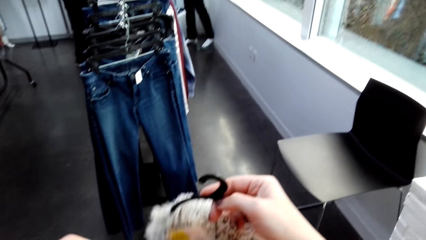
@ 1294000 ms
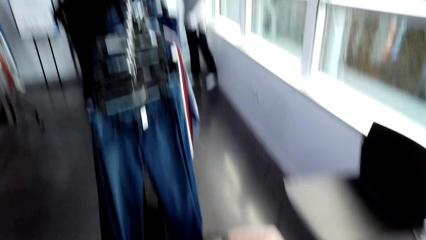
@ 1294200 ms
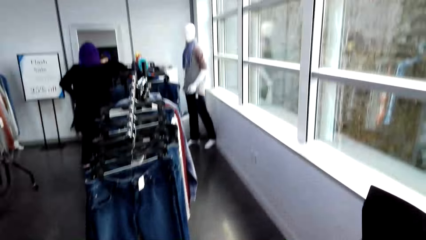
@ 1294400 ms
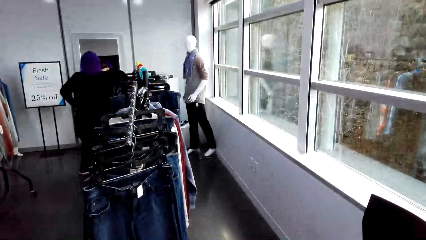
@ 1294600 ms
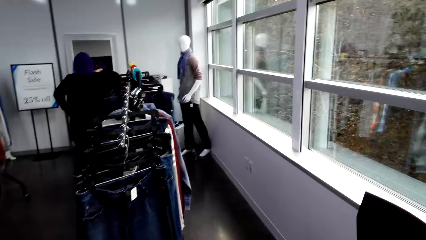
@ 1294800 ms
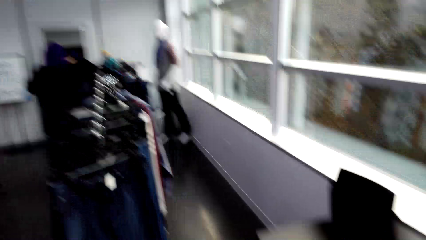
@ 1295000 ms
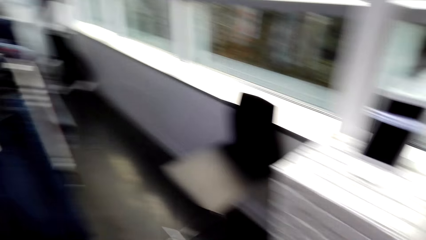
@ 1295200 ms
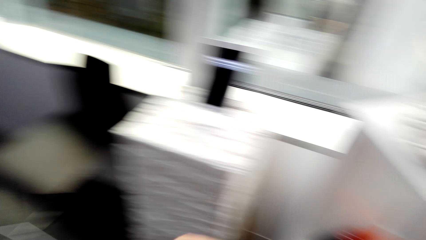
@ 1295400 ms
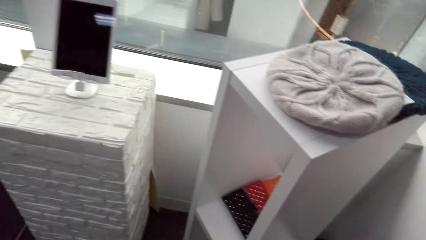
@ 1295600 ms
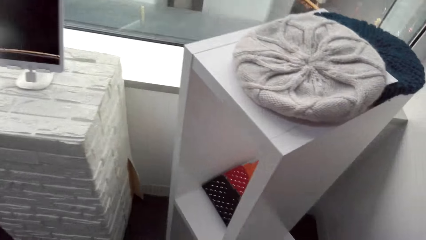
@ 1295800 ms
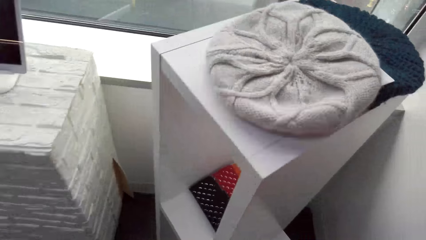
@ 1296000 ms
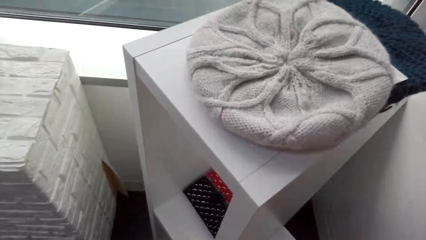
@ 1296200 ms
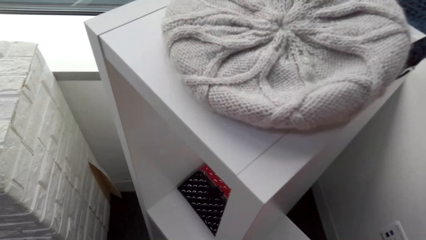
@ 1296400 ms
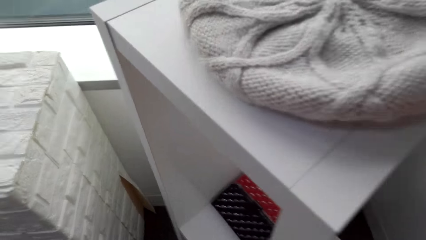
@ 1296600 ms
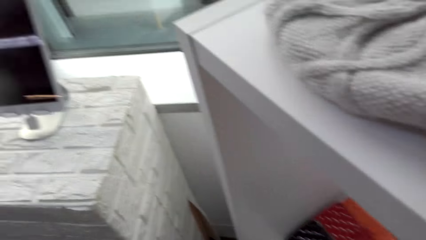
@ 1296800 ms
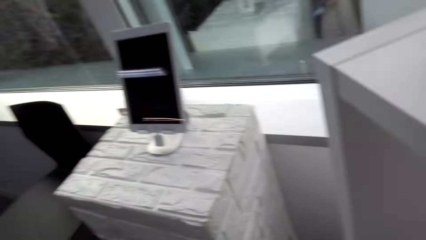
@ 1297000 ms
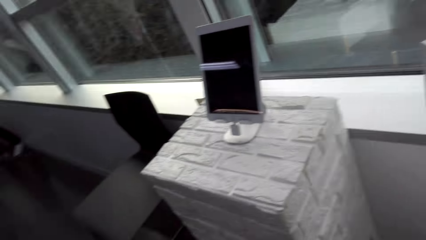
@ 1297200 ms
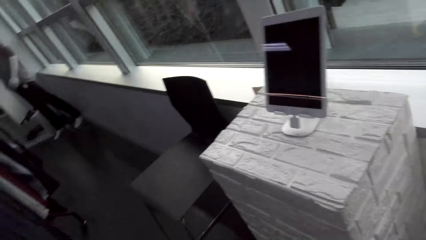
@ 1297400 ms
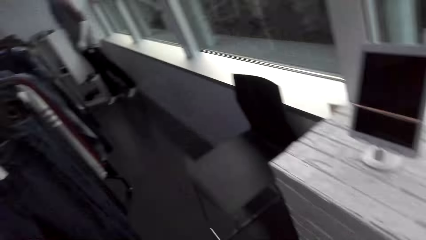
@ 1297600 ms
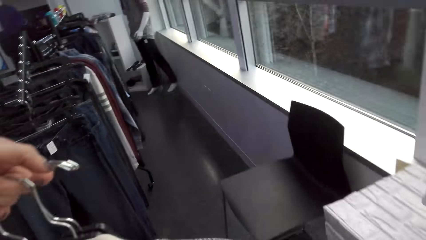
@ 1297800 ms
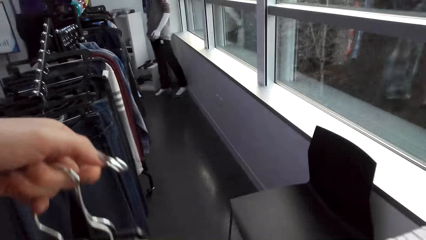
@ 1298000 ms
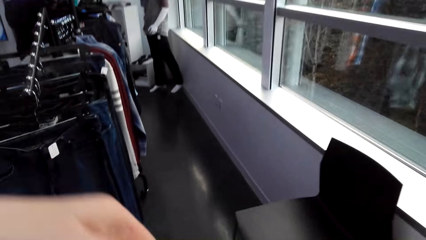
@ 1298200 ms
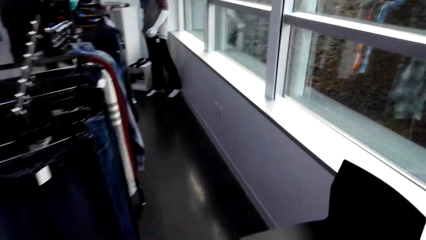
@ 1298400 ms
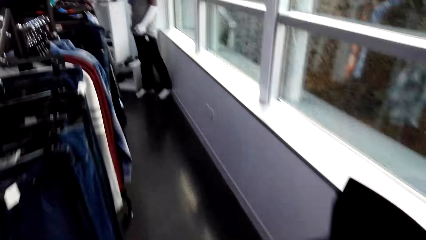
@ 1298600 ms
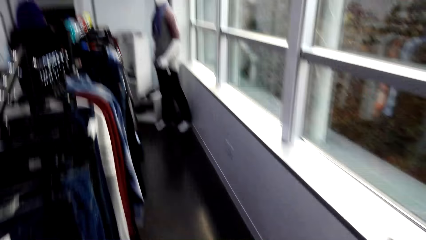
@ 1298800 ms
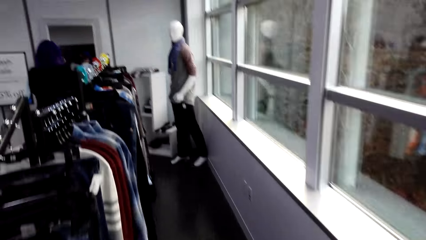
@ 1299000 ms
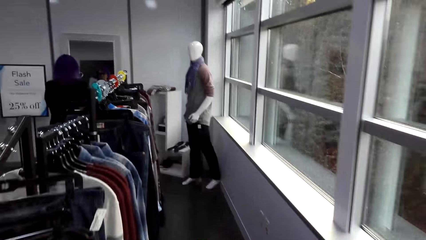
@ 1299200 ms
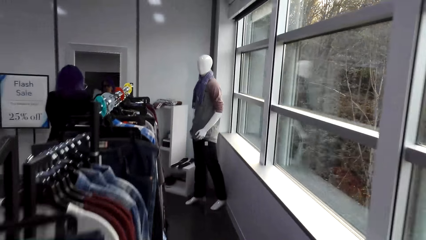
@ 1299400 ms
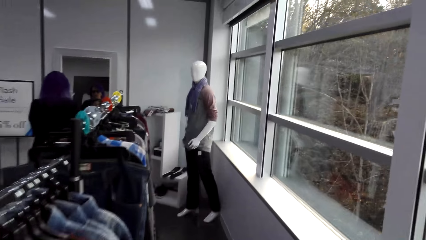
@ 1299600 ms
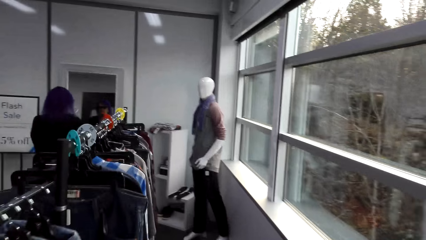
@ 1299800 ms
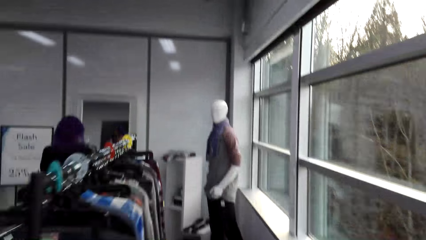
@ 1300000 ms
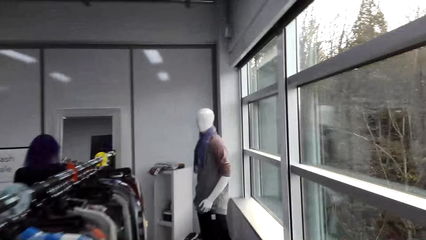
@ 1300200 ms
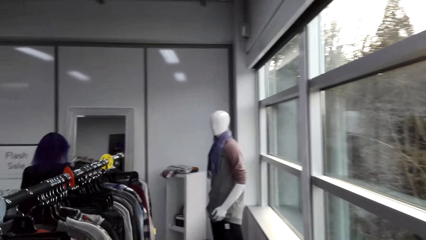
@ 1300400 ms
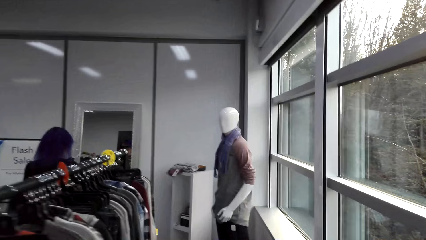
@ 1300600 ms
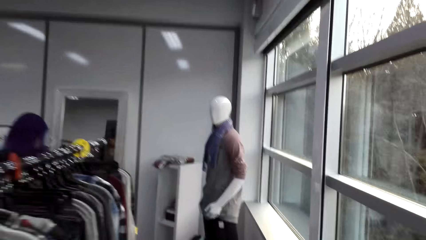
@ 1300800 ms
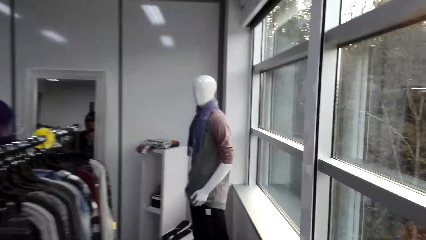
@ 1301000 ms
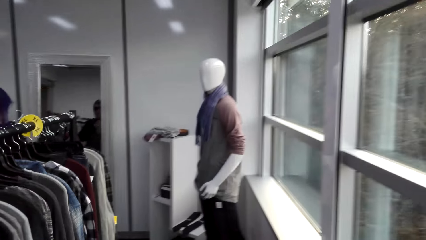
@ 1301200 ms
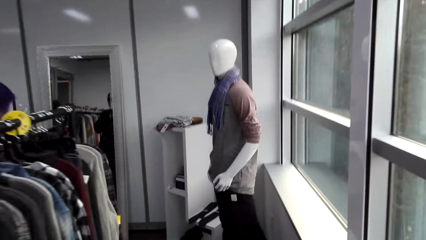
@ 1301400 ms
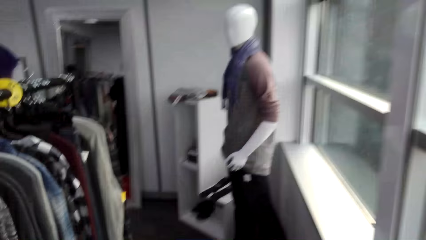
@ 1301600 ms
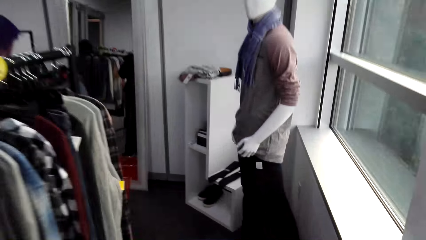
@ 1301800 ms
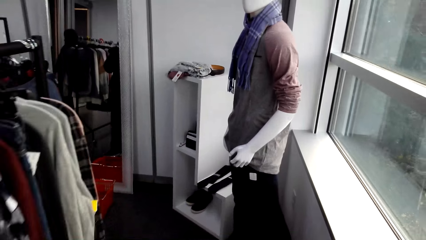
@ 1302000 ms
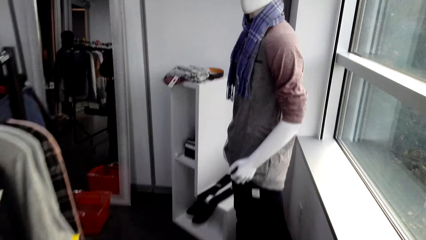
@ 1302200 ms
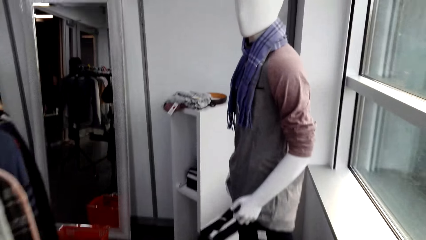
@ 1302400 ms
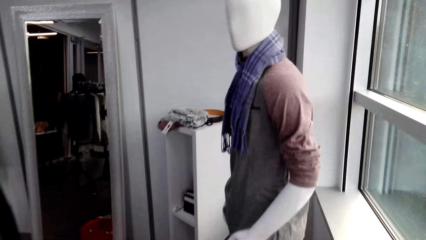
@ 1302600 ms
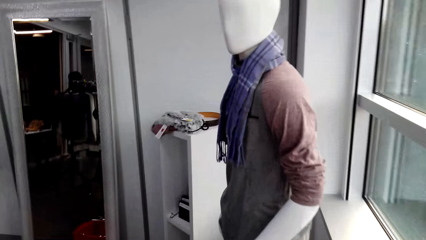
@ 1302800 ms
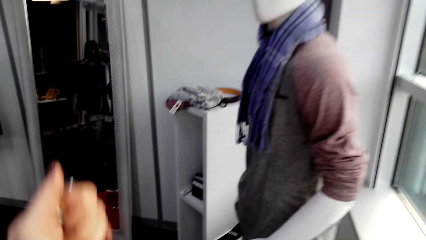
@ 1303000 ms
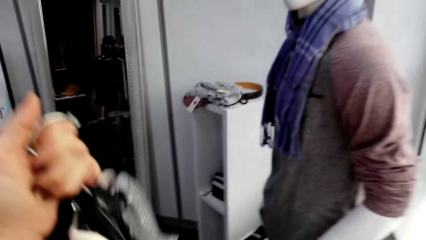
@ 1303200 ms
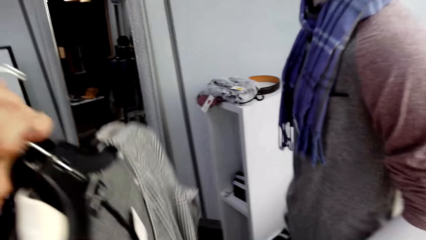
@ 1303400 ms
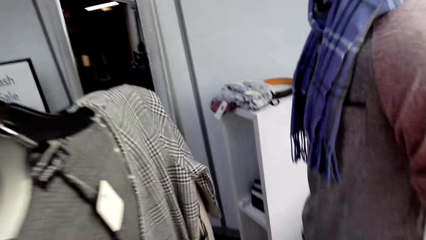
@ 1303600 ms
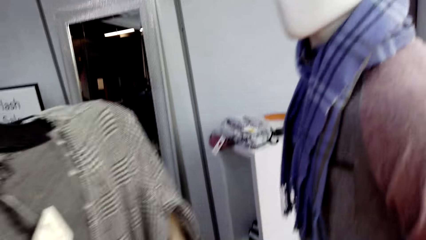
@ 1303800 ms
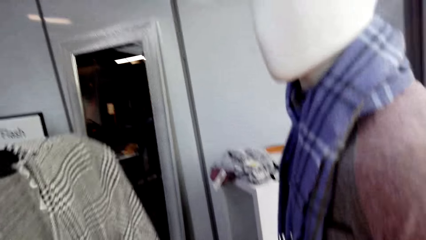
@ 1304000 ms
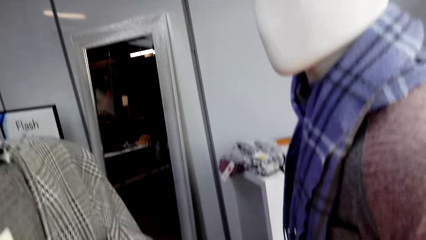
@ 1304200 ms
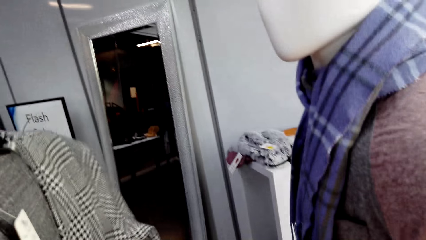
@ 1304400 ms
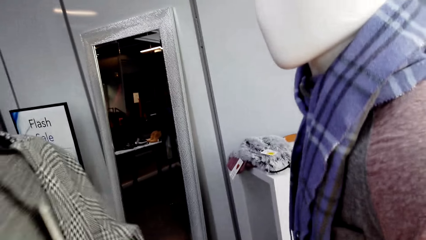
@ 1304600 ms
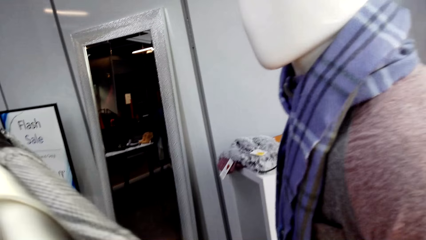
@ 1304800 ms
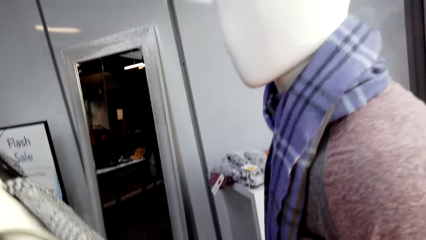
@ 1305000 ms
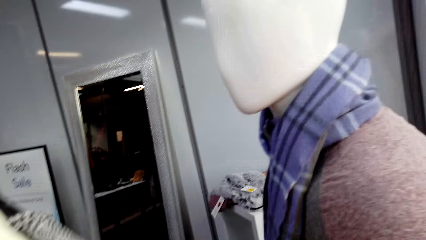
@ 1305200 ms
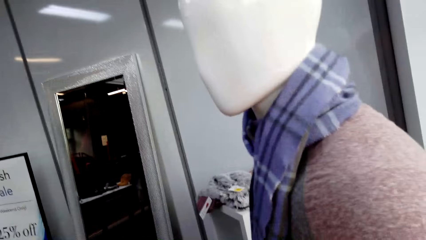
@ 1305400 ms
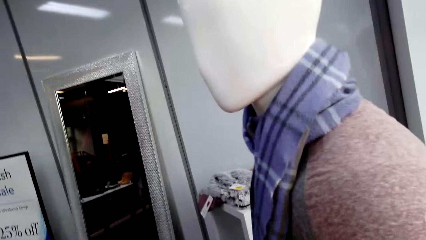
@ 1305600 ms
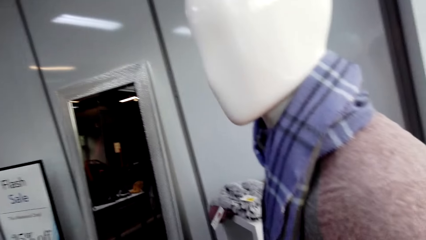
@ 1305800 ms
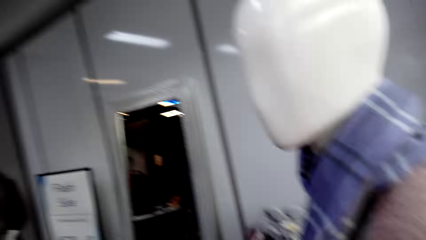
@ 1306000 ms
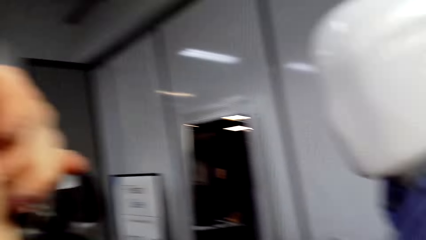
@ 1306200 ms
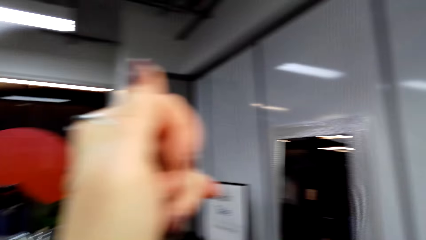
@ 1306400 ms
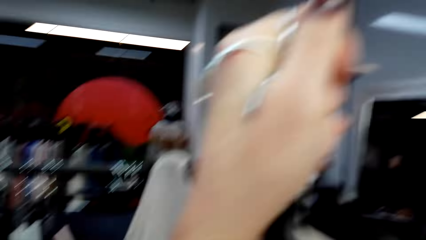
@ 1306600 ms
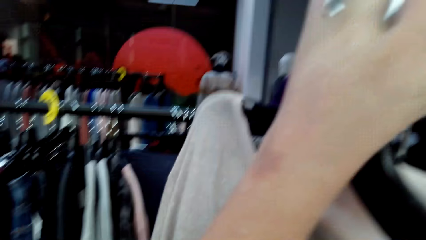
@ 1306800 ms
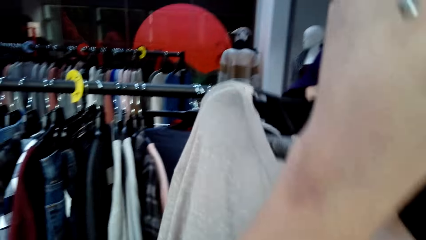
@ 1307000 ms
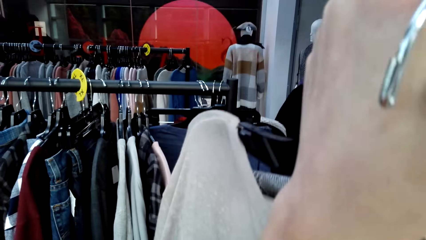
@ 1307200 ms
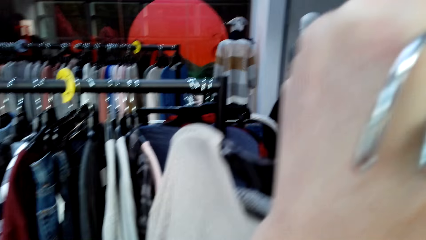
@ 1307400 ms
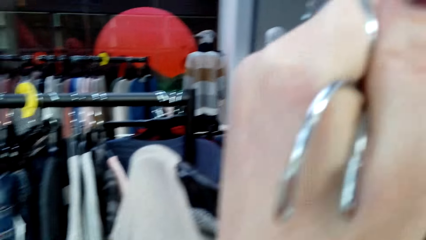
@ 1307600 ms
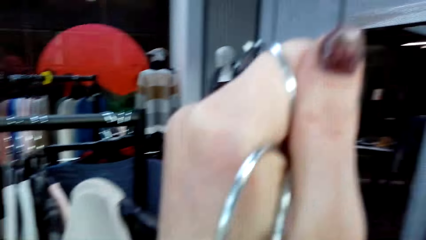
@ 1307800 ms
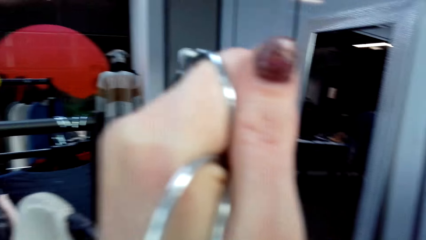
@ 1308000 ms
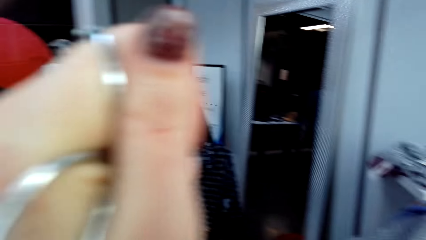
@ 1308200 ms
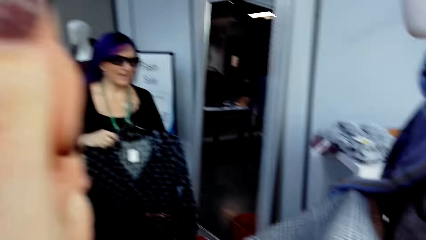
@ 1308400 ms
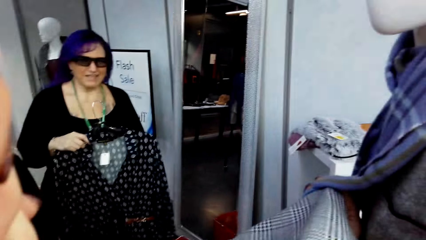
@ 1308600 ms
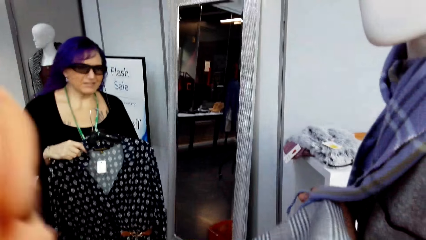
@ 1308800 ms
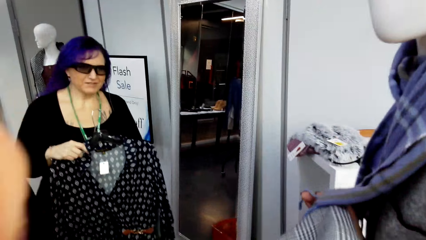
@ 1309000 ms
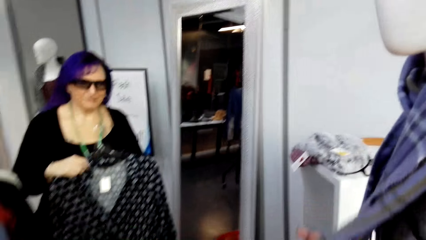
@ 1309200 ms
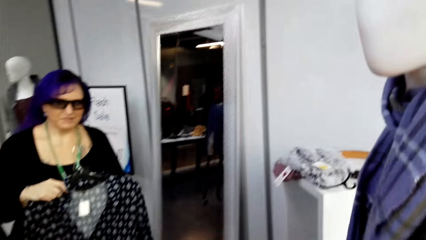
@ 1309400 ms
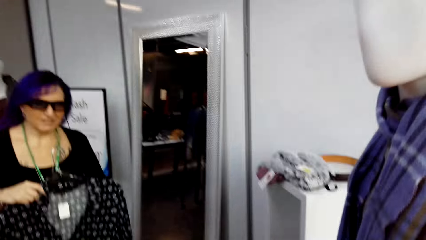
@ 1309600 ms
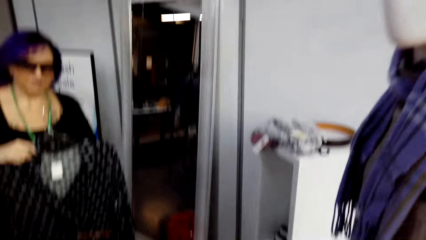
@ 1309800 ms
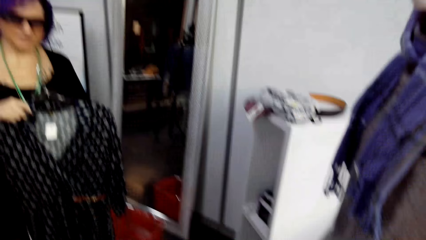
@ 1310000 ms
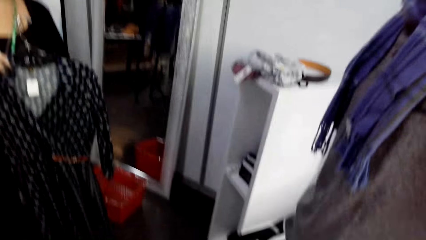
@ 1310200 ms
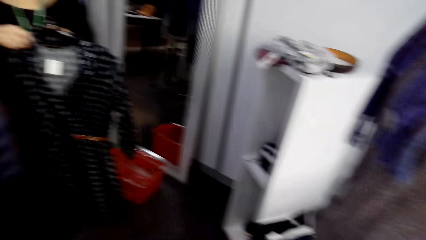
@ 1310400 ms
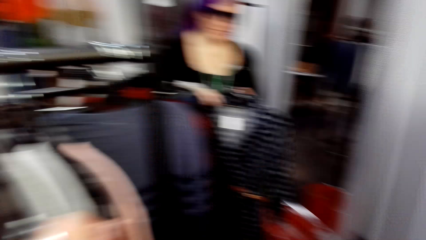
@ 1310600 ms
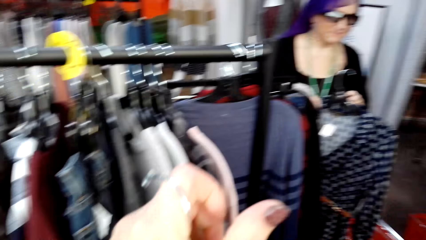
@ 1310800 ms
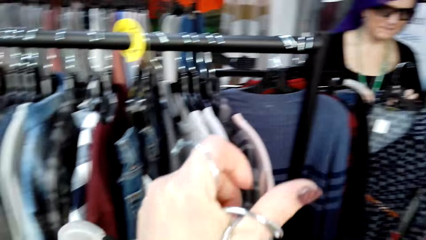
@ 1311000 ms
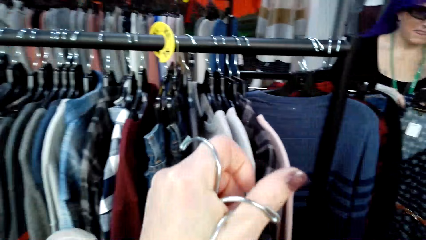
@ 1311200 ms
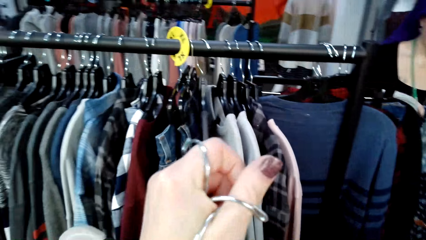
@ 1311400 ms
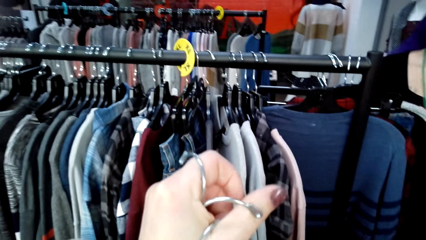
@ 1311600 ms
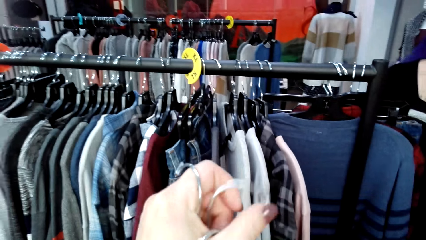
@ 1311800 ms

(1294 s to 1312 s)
The camera wearer lifts a clothe. They look around. They raise a hand. They walk around the room. They pull up the clothe. They talk to a lady. They look around. The lady shakes her head. The lady talks to the camera wearer. The camera wearer talks to the lady.
